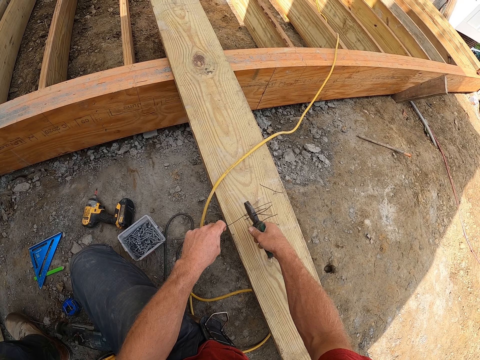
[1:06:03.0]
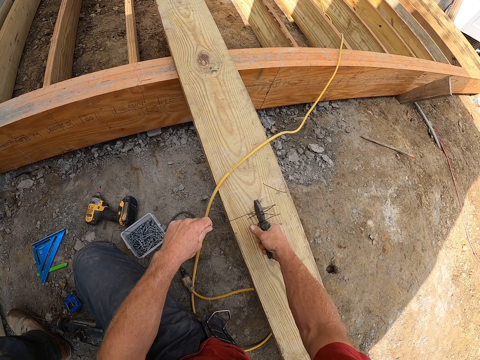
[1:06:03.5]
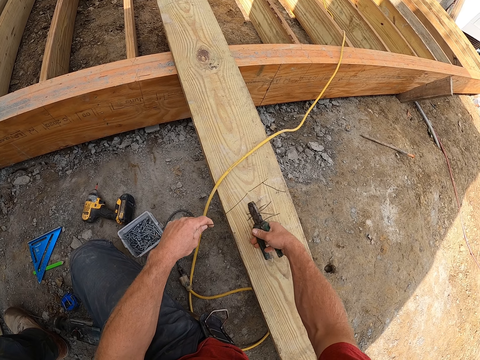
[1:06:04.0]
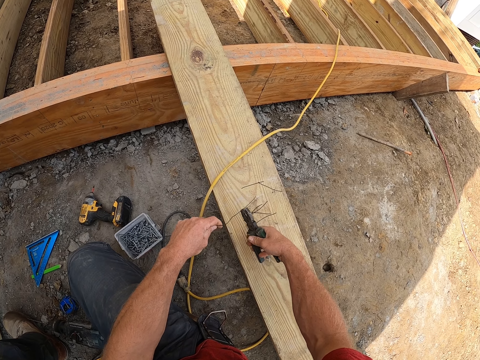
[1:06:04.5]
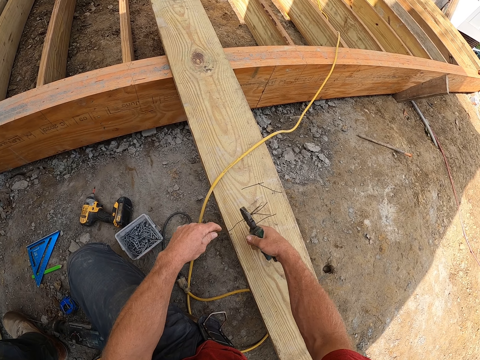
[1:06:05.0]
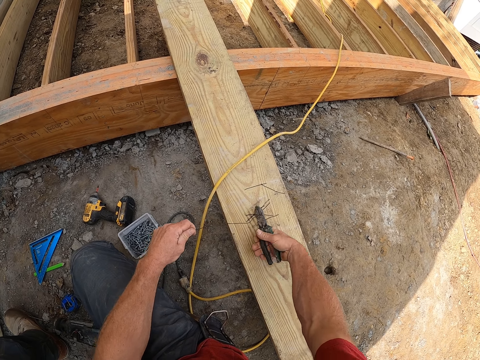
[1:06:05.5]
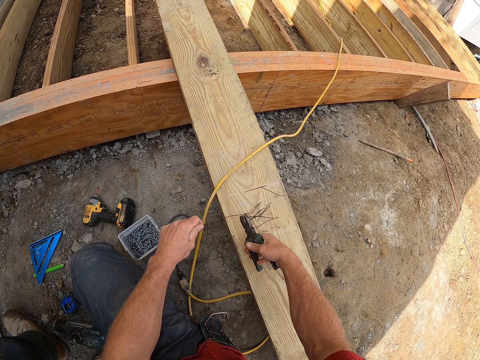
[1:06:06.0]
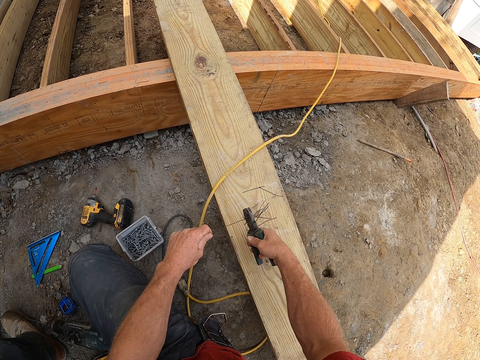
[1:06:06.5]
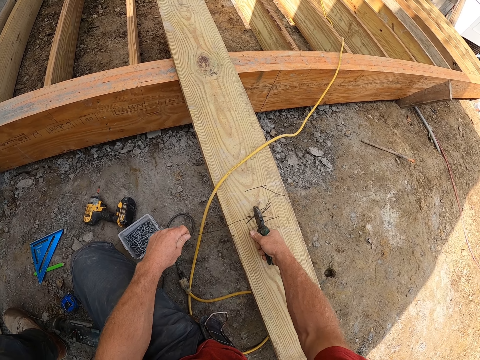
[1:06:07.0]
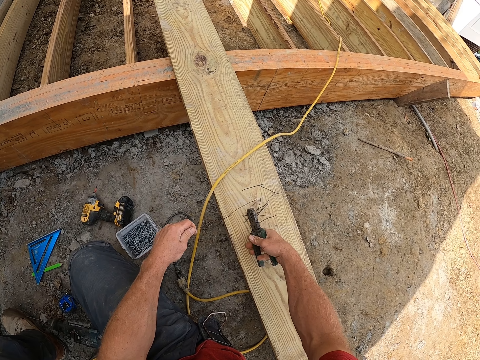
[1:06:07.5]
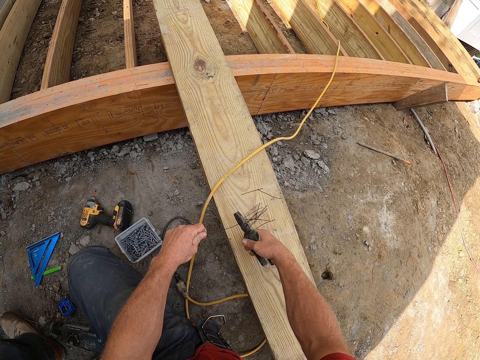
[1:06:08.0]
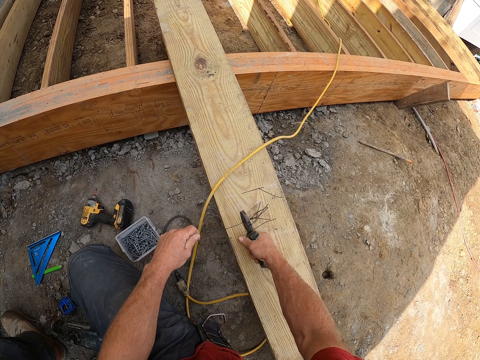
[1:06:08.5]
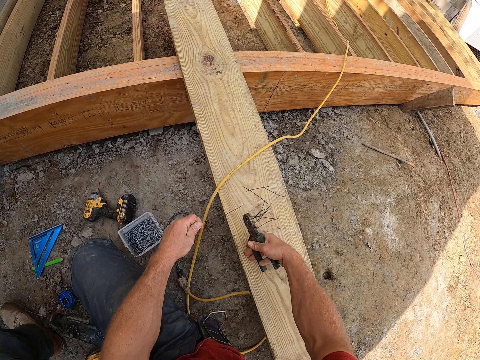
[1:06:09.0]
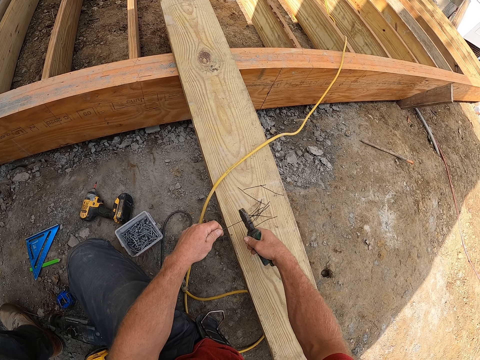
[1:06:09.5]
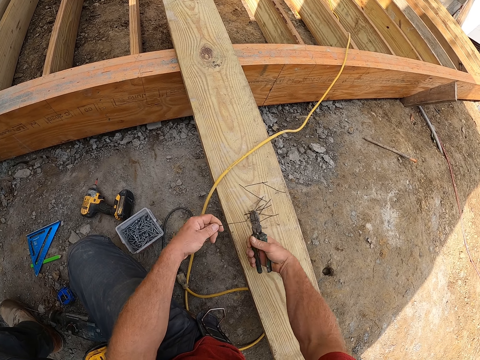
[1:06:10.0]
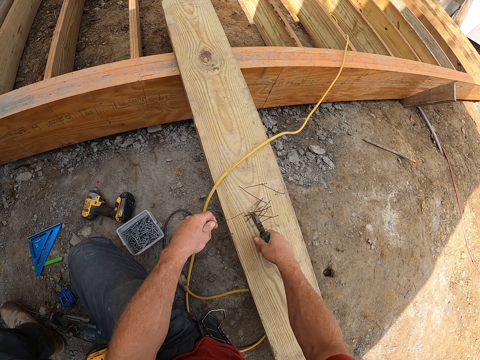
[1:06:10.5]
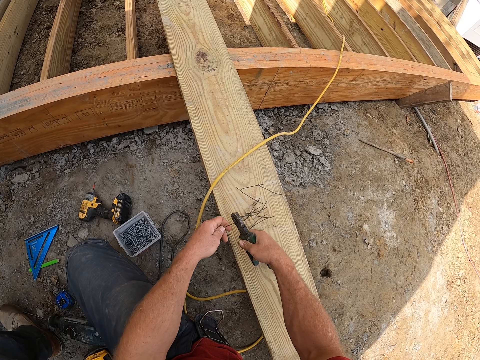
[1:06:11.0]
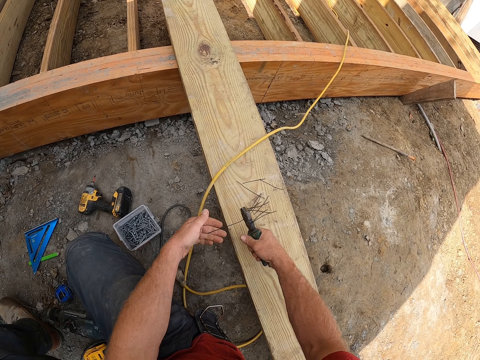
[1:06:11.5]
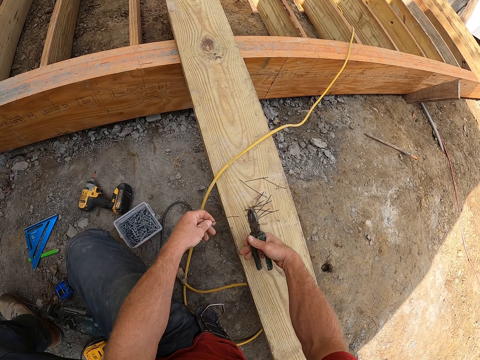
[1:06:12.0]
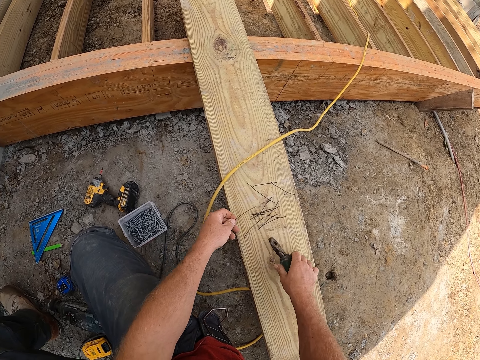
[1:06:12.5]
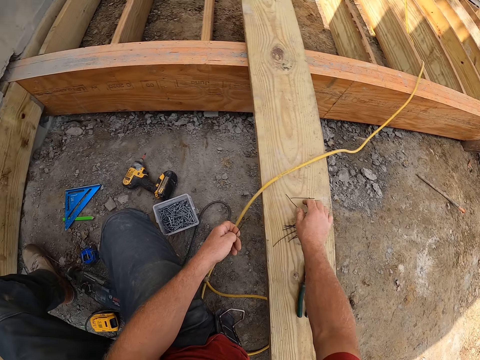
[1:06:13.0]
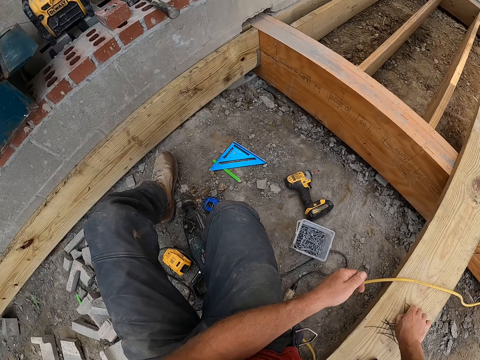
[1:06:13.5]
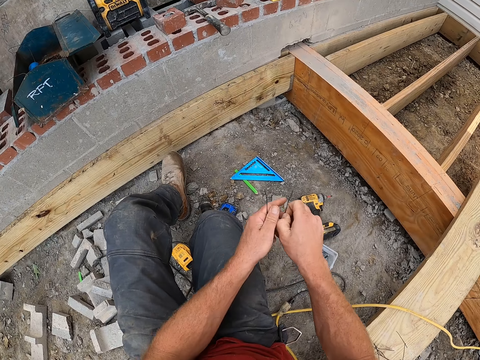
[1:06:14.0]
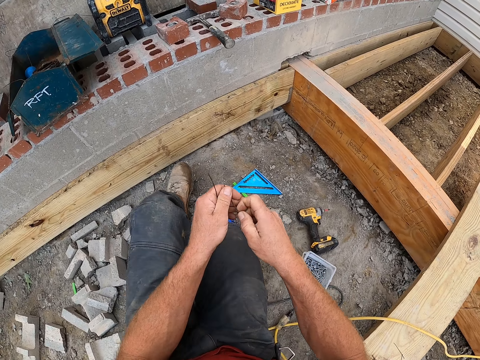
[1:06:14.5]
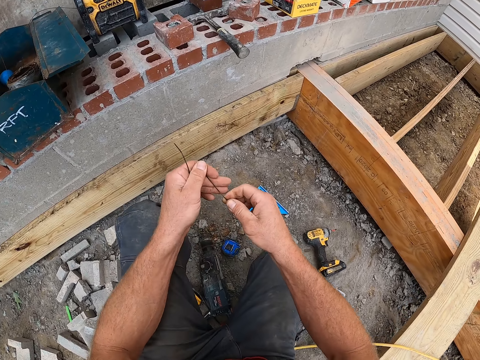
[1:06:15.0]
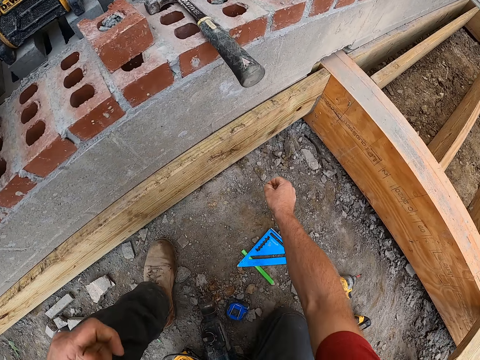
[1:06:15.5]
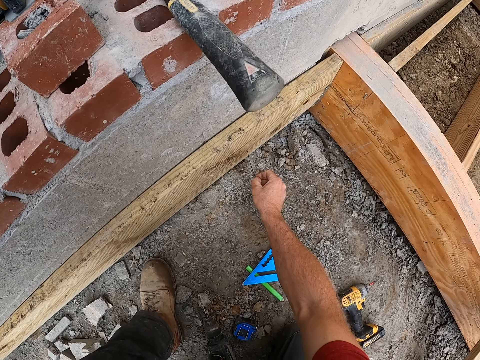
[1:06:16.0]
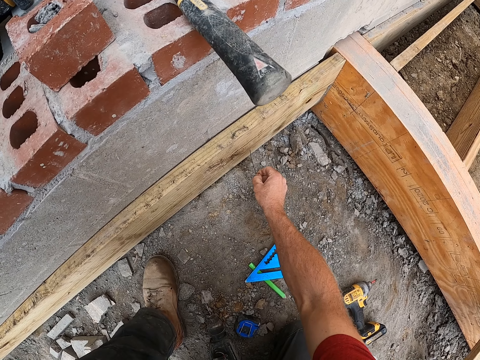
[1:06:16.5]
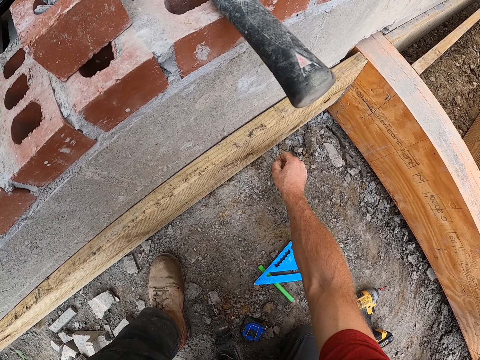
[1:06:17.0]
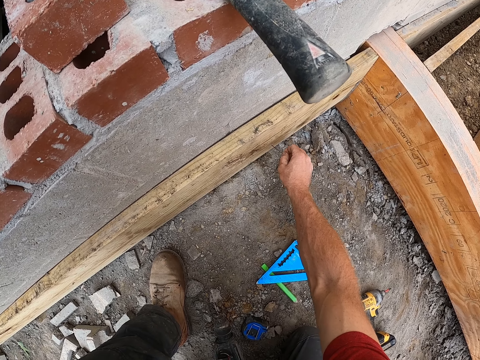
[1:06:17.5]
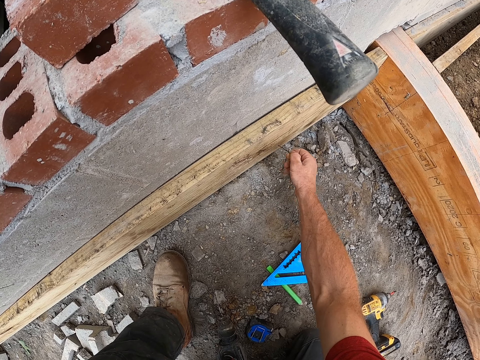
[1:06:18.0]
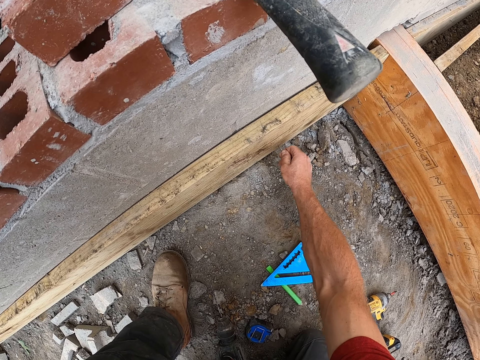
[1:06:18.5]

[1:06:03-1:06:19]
The camera wearer cuts the binding wire with the pliers repeatedly. They drop the pliers on the plank. They pick a small binding wire on the plank. They insert the binding wire in a hole on the plank.

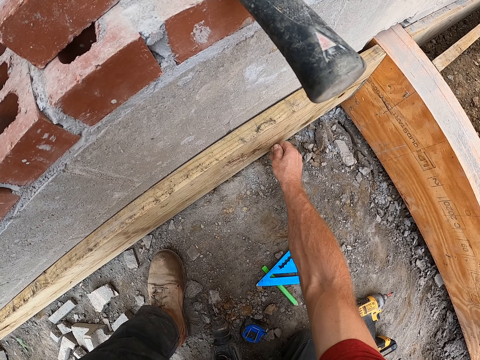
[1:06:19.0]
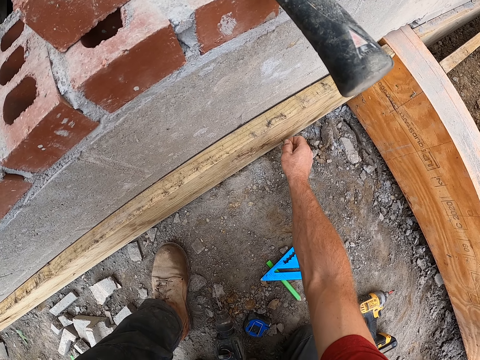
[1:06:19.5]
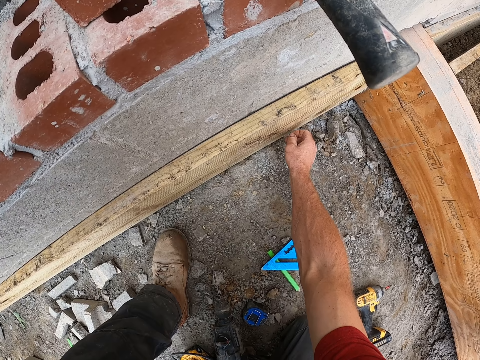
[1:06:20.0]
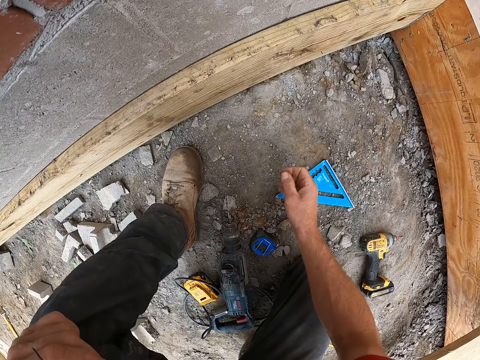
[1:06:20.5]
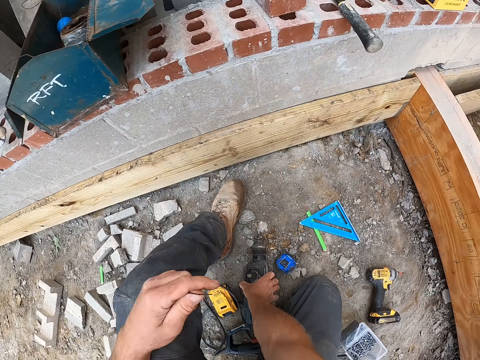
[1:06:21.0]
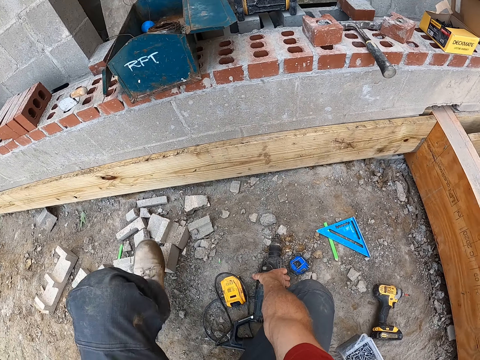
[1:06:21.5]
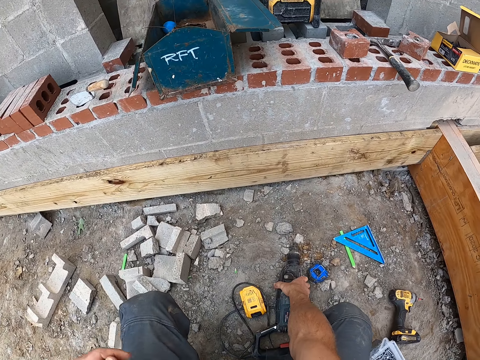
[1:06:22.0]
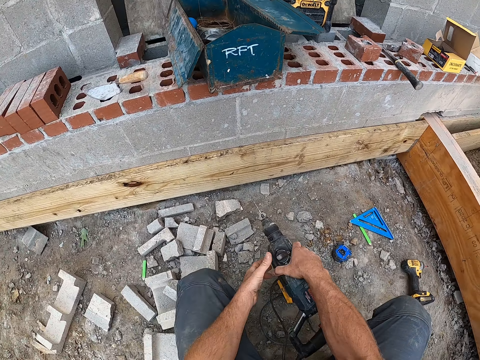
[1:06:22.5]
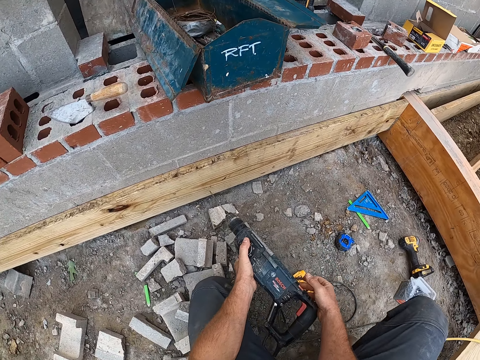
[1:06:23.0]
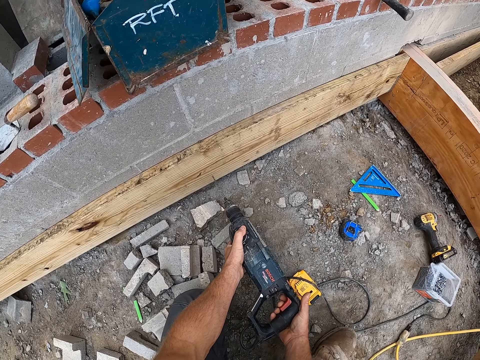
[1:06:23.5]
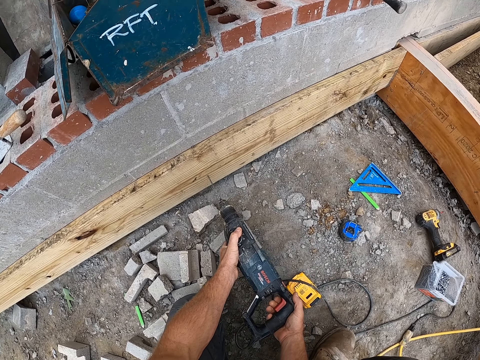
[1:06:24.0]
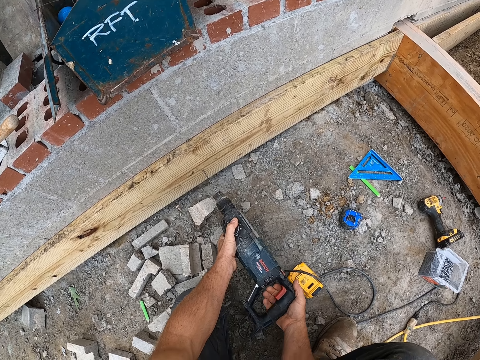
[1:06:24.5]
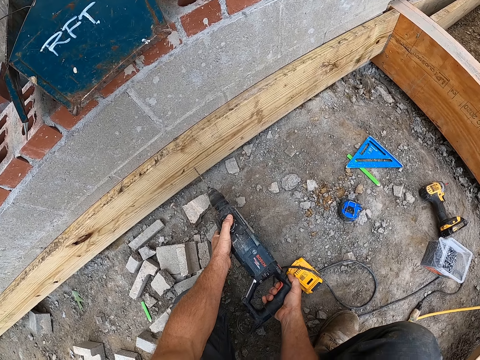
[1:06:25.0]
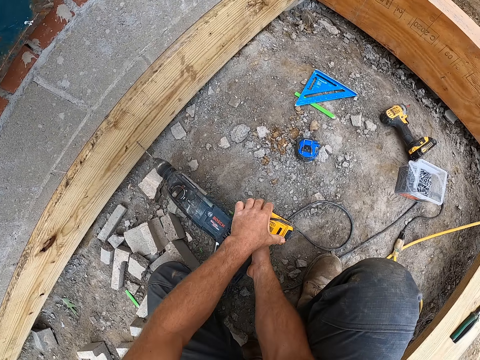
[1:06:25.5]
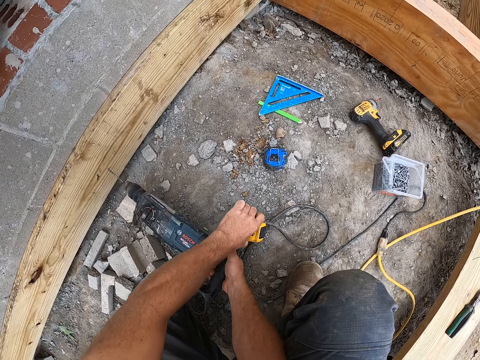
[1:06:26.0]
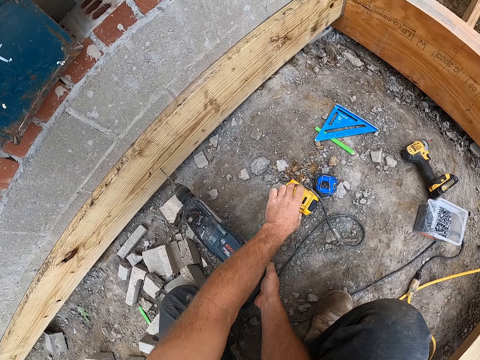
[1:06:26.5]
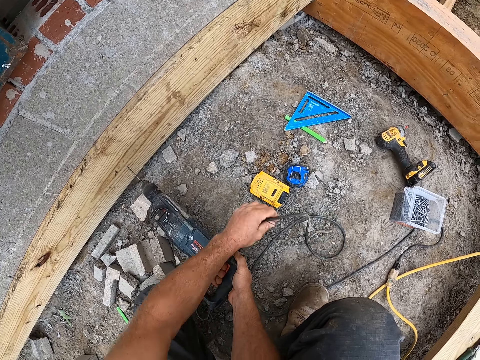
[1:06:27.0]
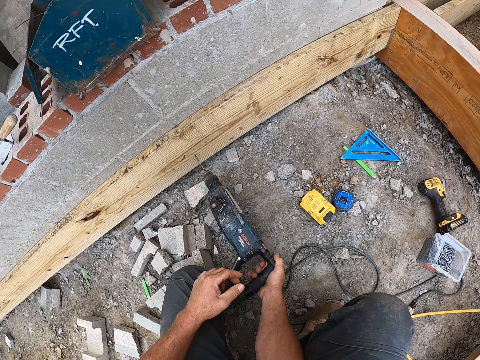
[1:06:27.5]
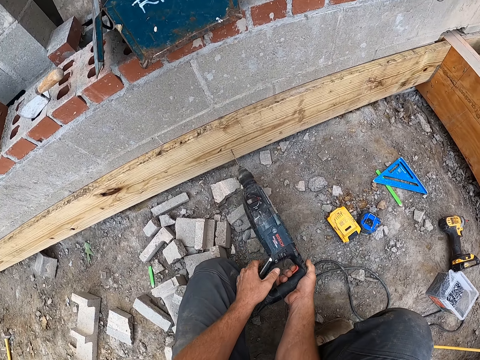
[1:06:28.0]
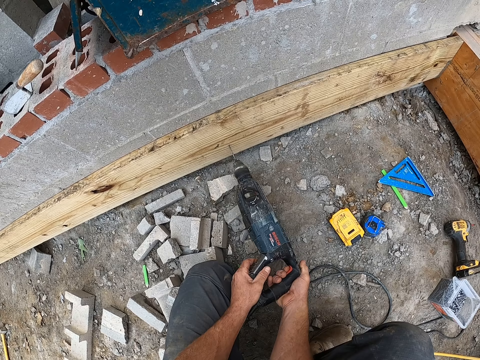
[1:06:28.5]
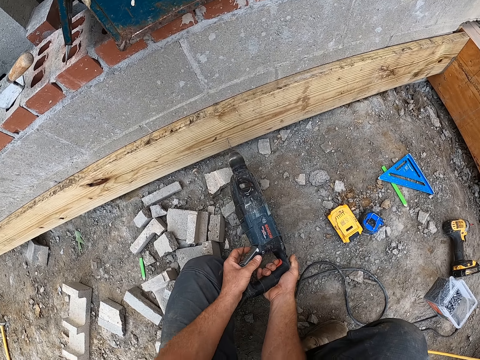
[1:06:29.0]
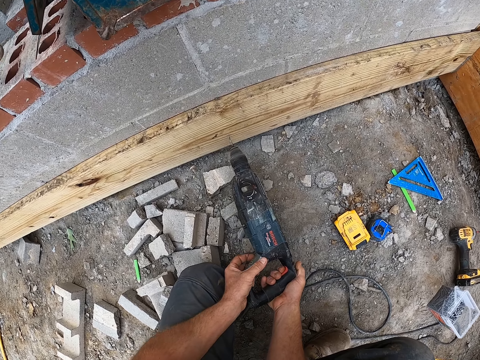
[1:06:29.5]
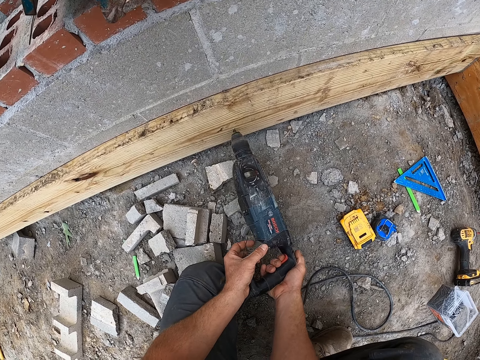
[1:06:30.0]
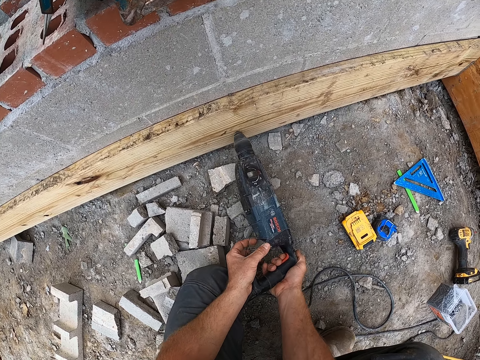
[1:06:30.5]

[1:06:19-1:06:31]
The camera wearer picks up the drilling machine on the floor. They position the drilling machine against the plank. They drill on wood. They adjust the impact driver battery on the floor. They shift an object's position on the floor. They adjust the drilling machine cable. They stretch the drill cable. They drill the plank with the drilling machine.
